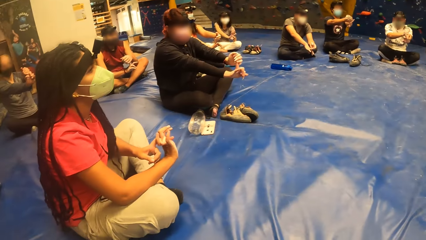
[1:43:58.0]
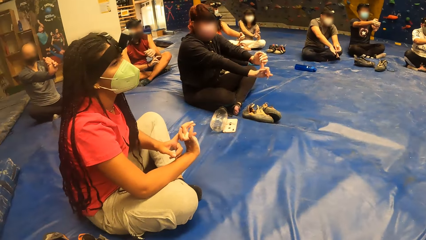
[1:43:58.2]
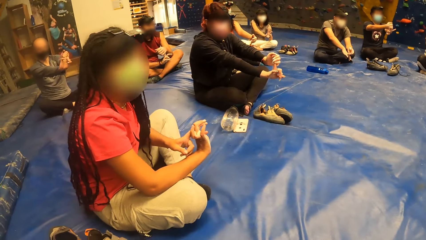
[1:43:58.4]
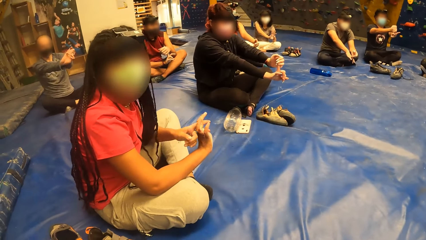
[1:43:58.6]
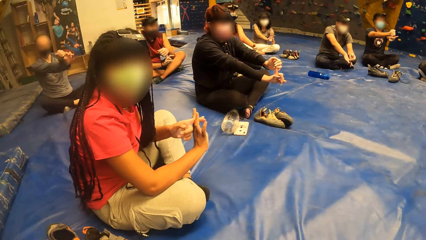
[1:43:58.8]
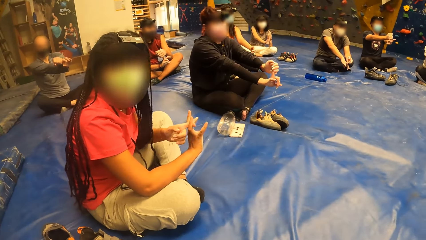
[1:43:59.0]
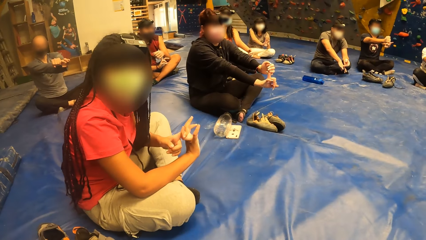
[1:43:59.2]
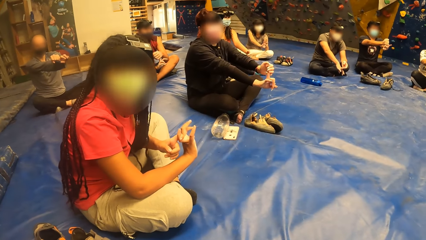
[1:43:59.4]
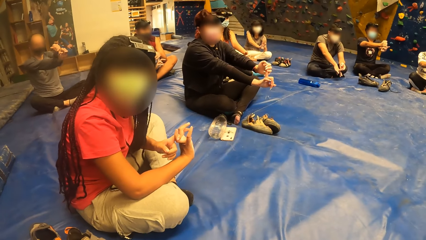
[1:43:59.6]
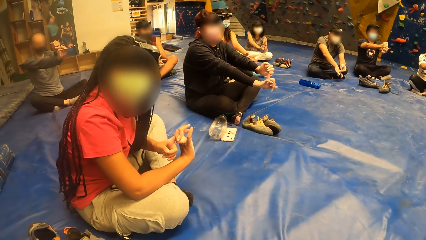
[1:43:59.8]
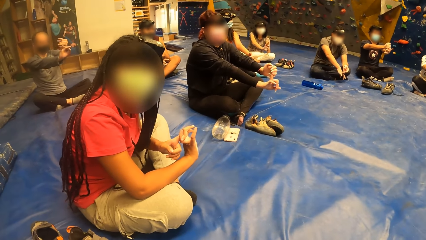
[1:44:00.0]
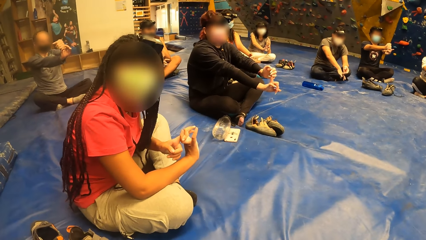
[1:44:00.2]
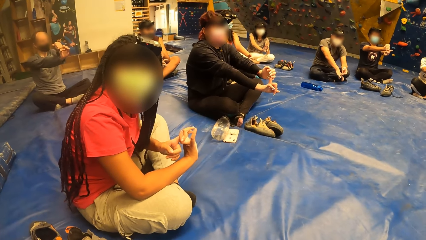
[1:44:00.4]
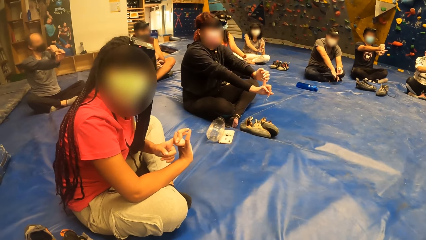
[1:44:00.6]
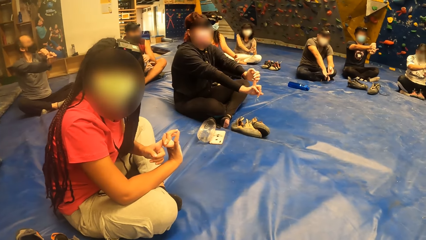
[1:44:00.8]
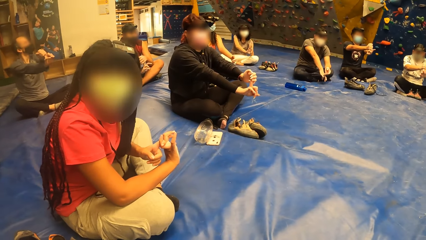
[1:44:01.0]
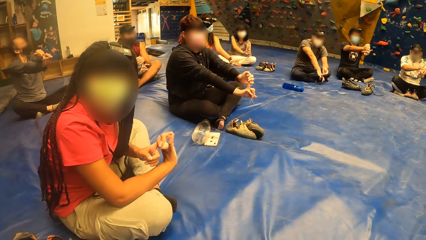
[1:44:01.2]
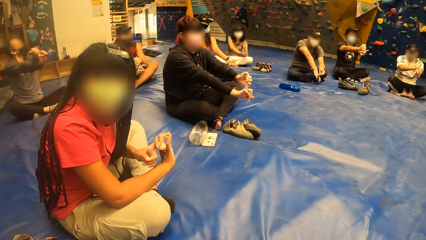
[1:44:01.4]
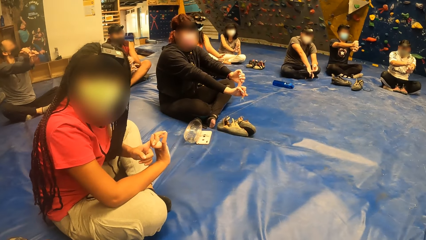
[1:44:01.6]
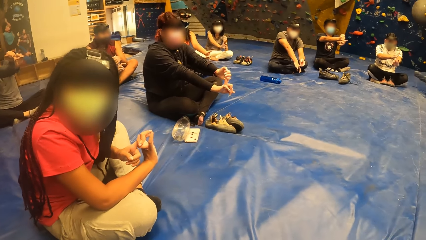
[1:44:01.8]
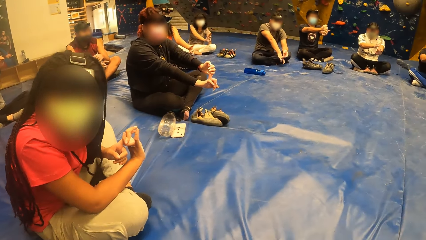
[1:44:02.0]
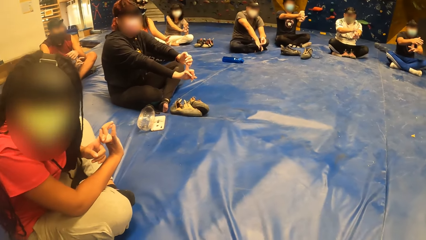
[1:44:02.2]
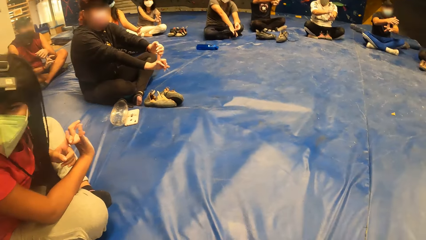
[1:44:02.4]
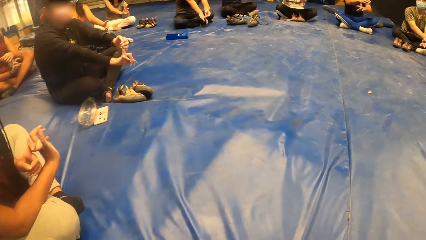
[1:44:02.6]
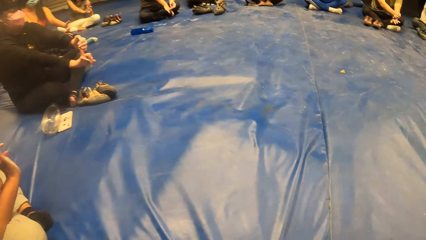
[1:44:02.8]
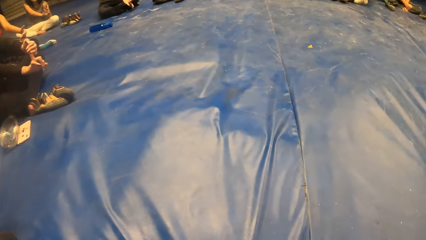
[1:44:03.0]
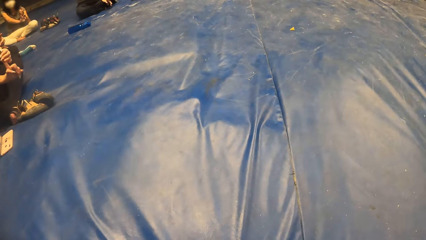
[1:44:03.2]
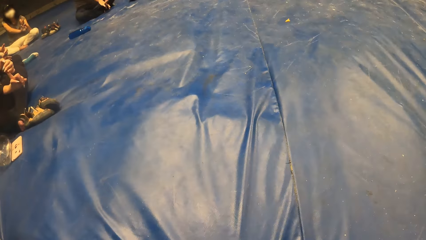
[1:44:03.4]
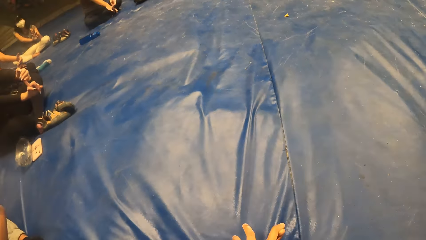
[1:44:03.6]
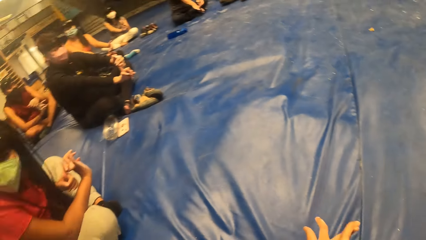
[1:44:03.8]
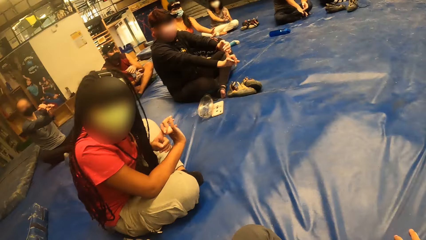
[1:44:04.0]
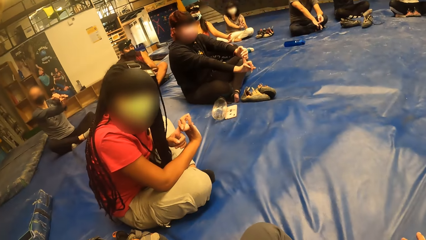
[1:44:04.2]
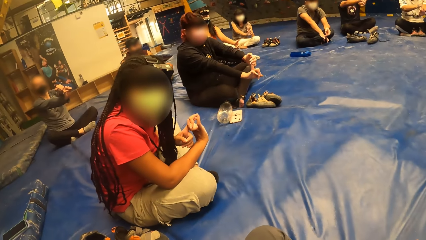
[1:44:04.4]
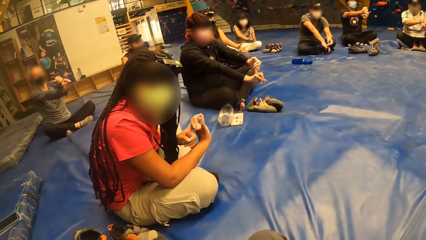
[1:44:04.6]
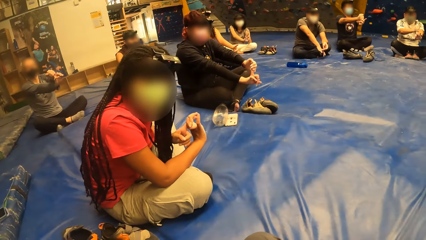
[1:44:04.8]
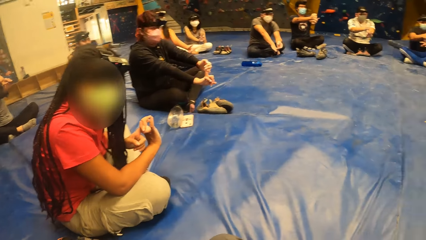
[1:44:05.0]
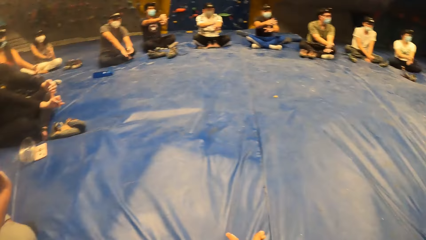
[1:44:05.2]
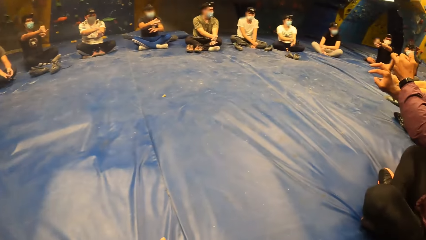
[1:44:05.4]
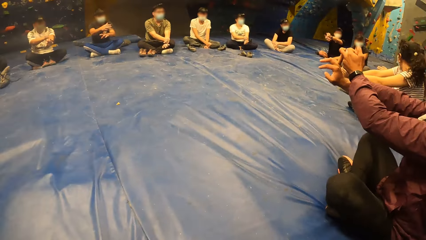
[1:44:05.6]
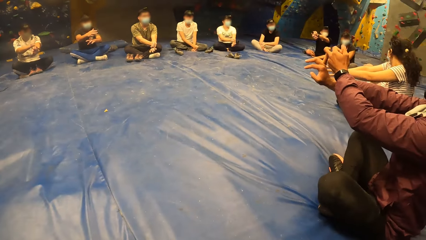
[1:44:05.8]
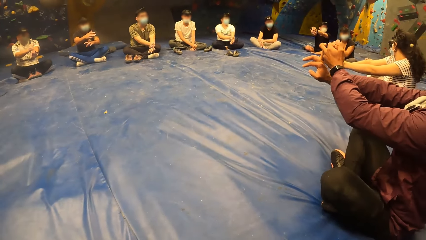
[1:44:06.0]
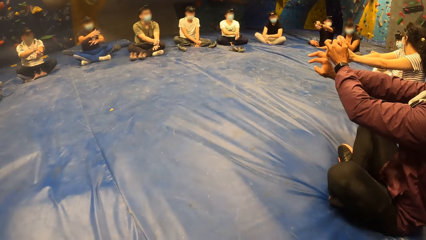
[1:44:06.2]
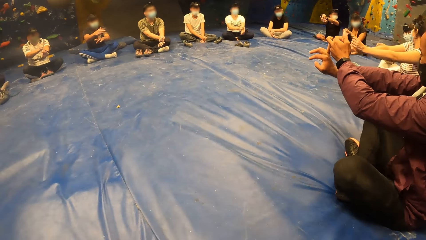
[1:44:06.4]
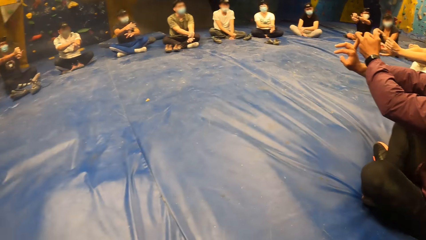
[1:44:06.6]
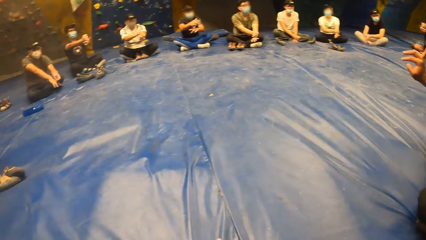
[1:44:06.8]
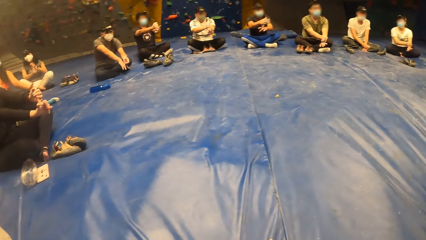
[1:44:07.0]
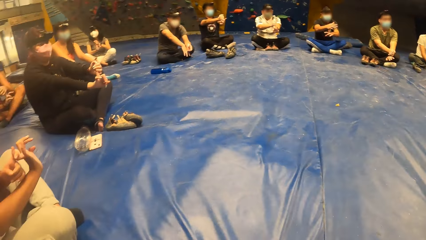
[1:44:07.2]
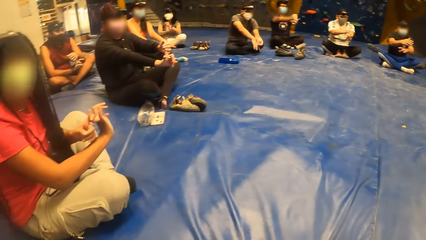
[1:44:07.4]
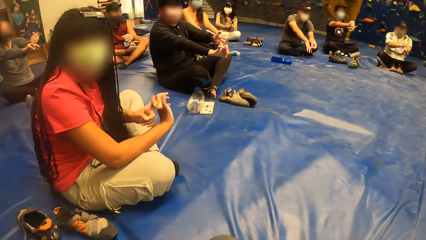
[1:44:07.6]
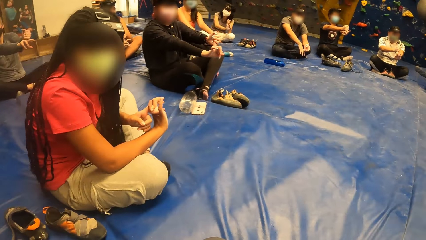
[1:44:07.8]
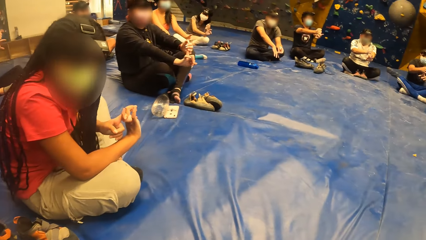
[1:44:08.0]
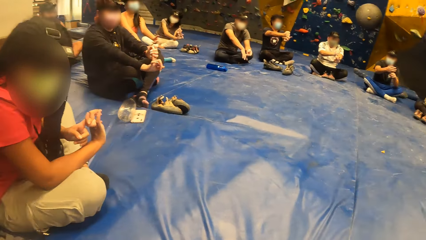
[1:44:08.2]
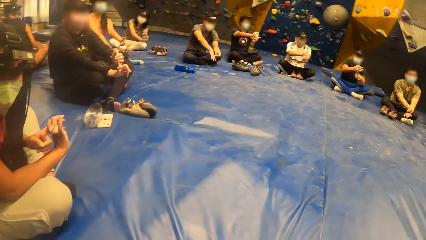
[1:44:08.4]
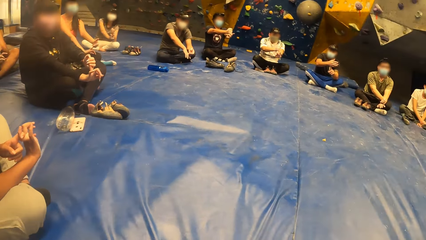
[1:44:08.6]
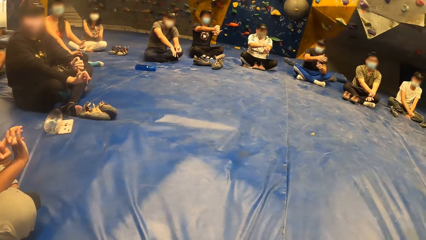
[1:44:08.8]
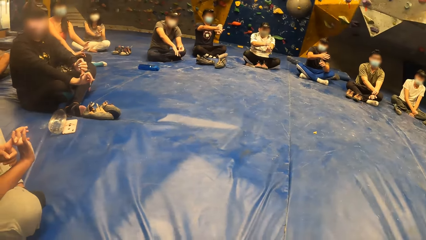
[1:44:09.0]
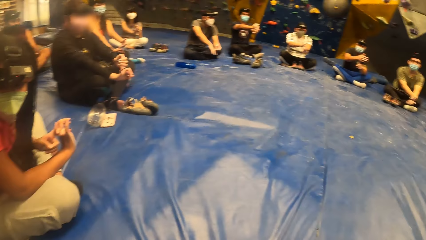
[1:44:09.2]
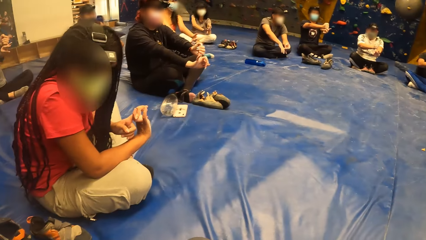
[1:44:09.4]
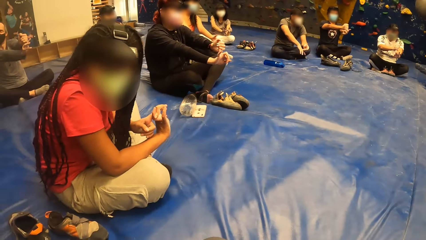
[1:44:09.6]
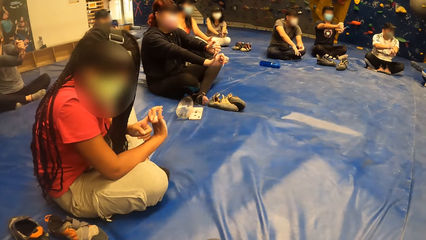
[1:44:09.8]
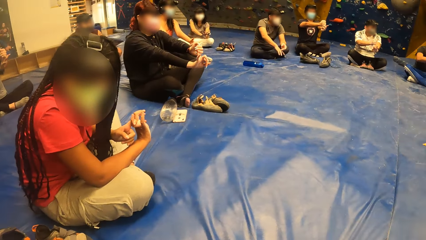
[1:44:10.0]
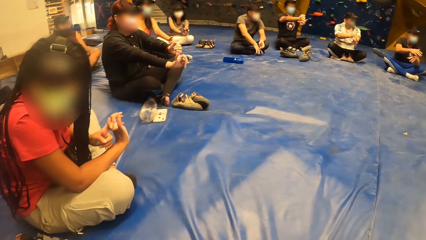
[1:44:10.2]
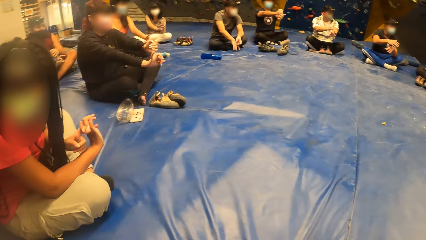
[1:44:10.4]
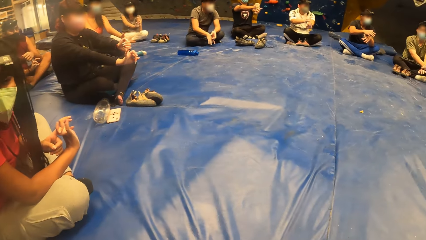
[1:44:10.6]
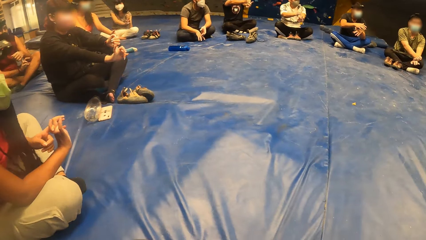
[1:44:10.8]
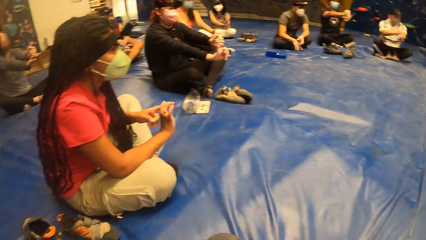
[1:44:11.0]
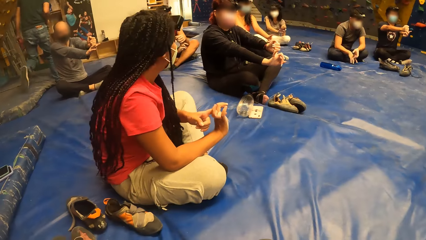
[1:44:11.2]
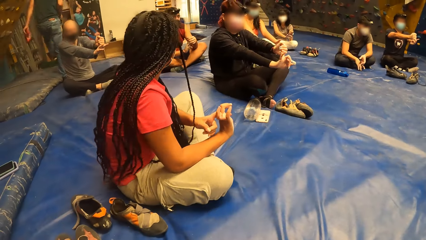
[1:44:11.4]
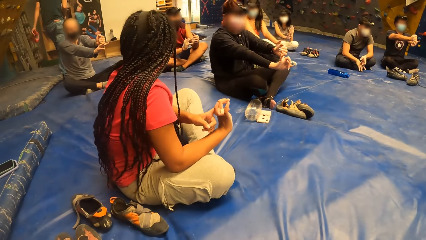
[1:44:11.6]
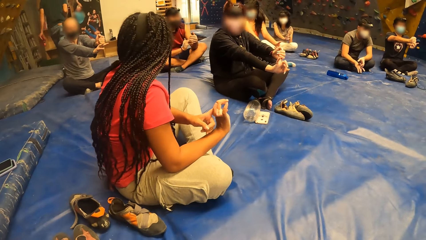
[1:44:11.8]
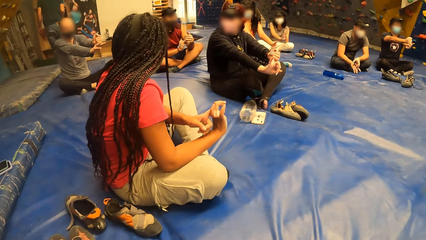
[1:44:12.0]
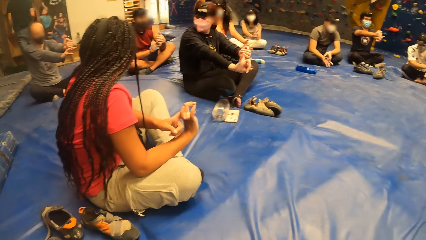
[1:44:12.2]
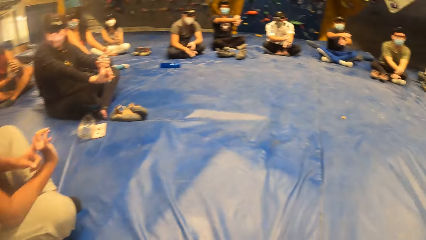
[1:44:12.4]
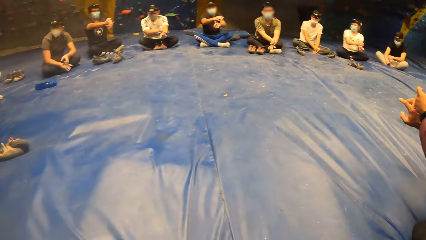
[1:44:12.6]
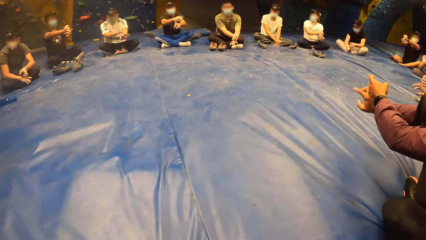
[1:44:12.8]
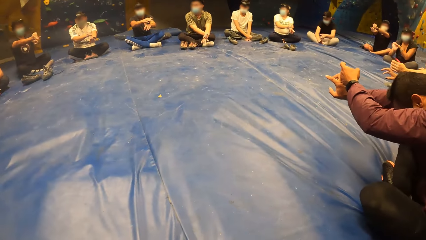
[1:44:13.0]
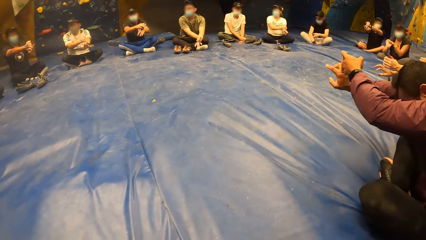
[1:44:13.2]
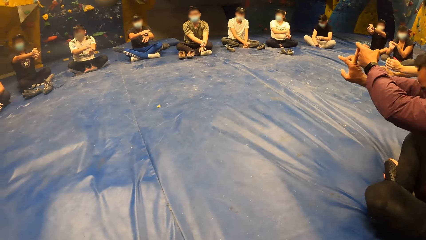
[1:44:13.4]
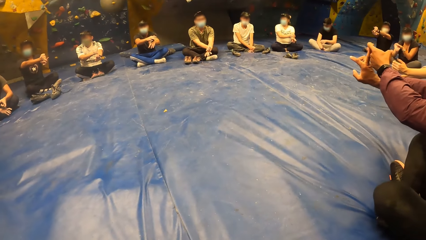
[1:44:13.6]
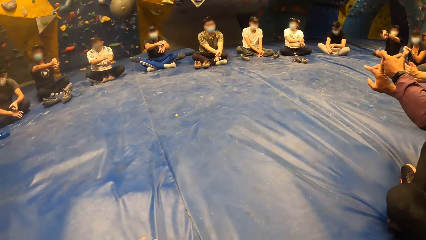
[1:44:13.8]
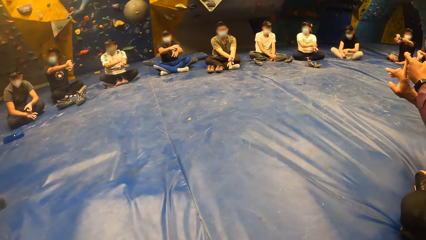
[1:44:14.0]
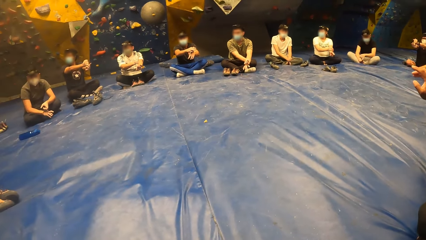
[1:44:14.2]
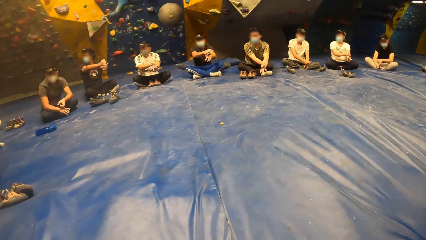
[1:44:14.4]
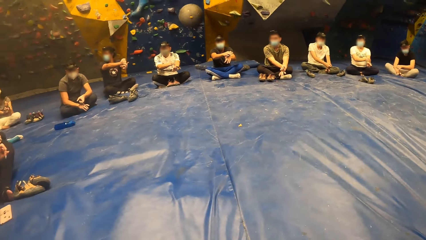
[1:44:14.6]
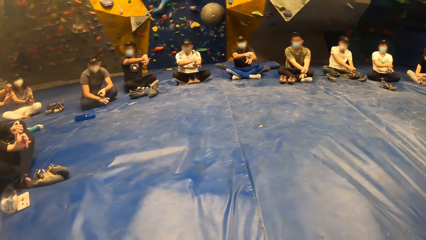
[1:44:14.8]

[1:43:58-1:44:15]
The camera wearer interacts with a woman. They interact with the woman repeatedly. The woman interacts with the group of people.
